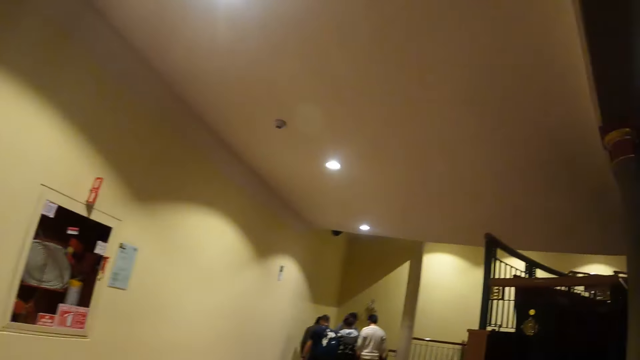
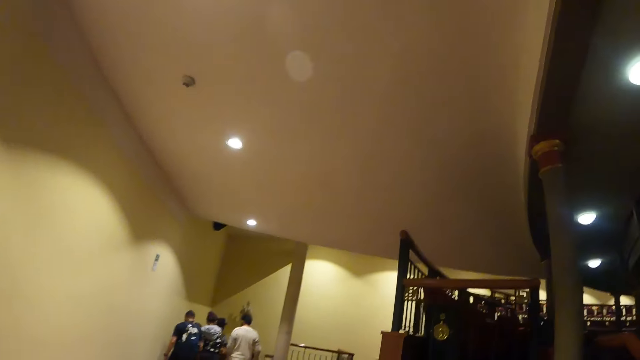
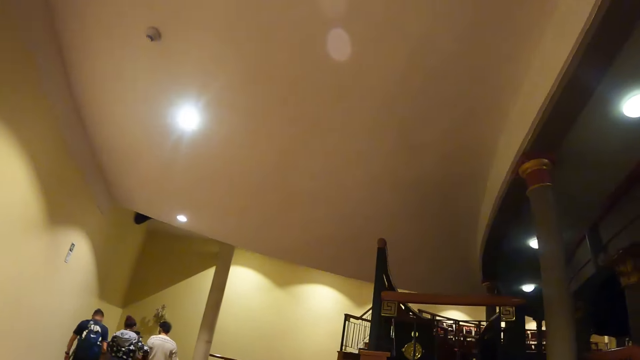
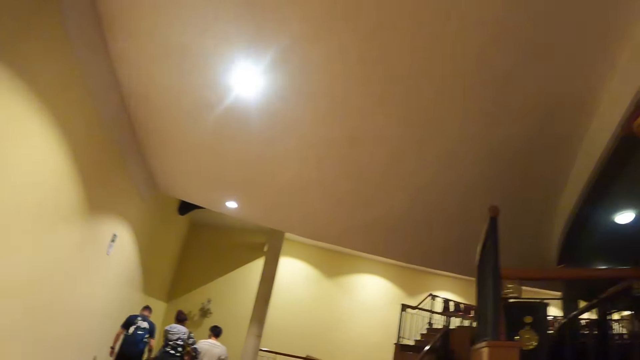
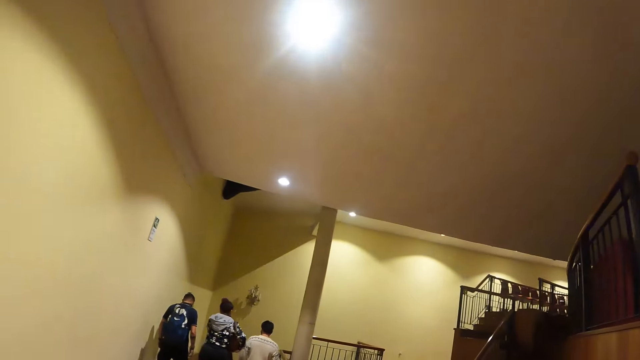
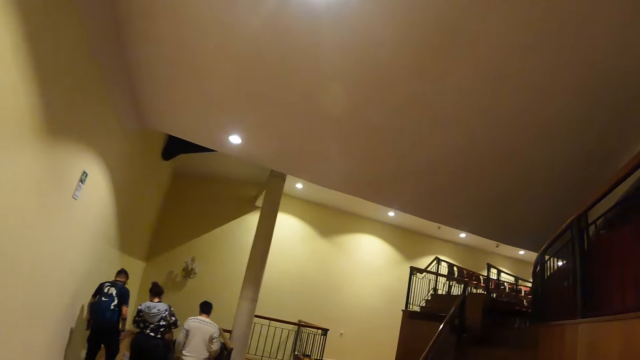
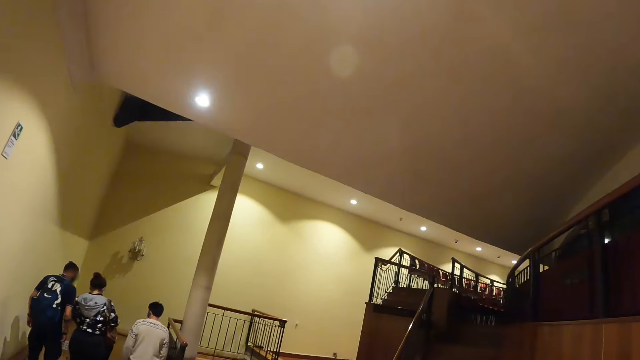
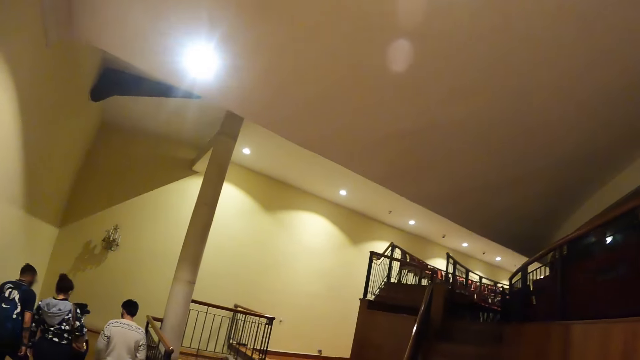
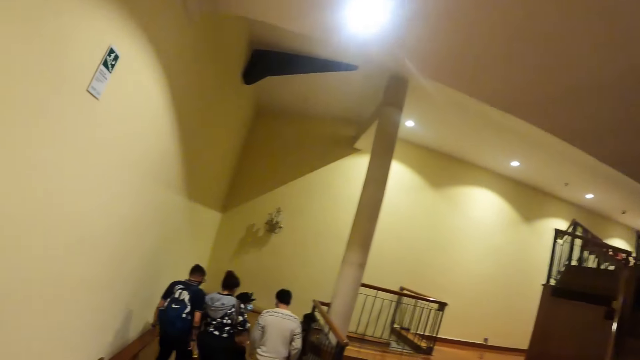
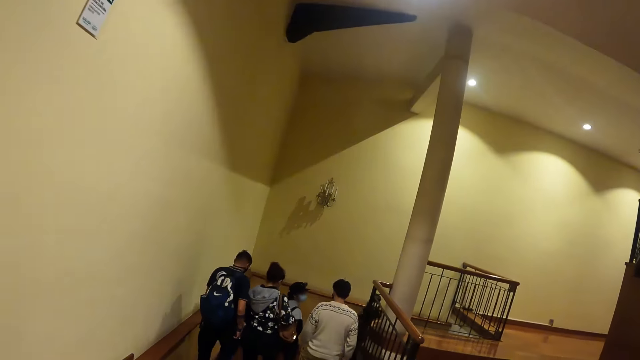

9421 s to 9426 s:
The camera wearer walks around.

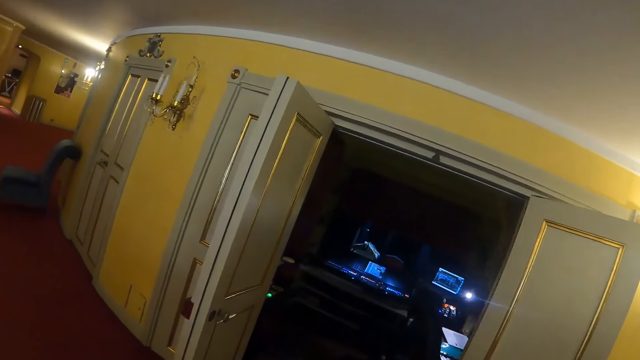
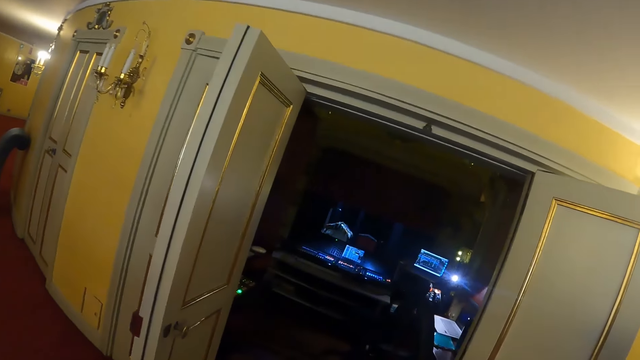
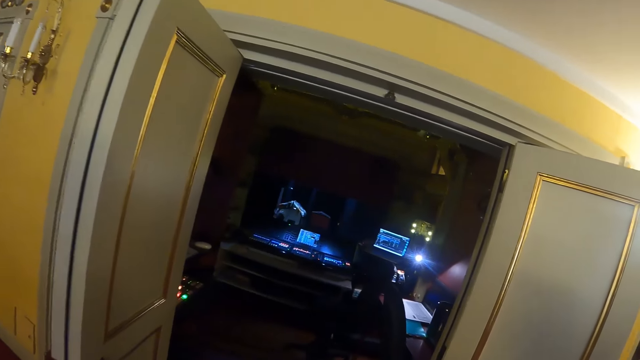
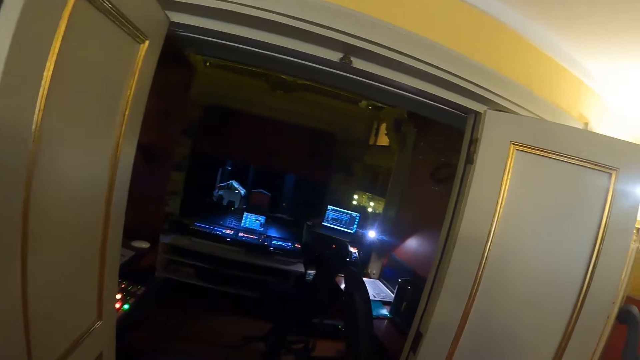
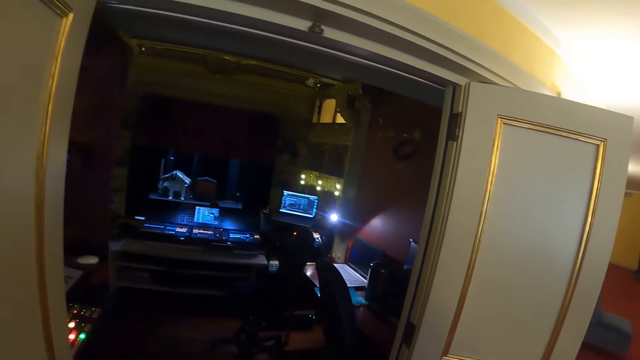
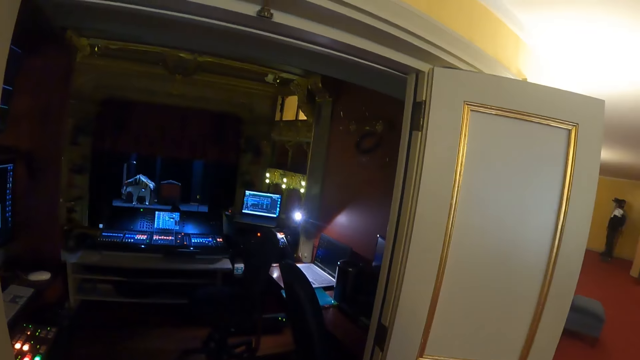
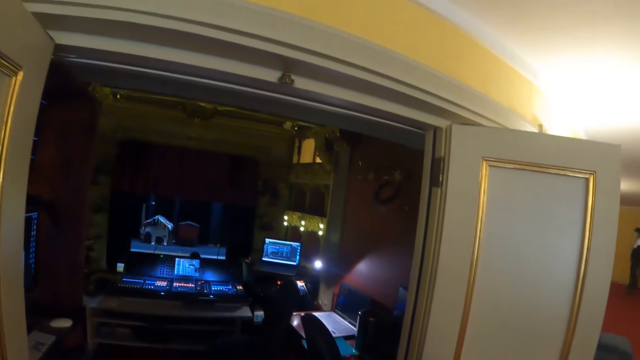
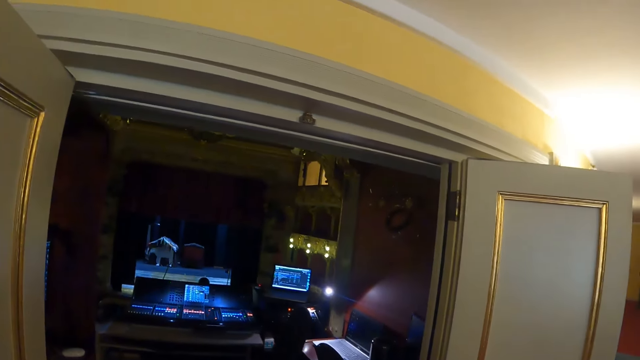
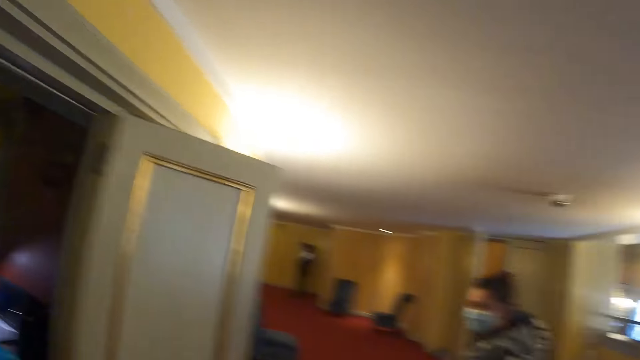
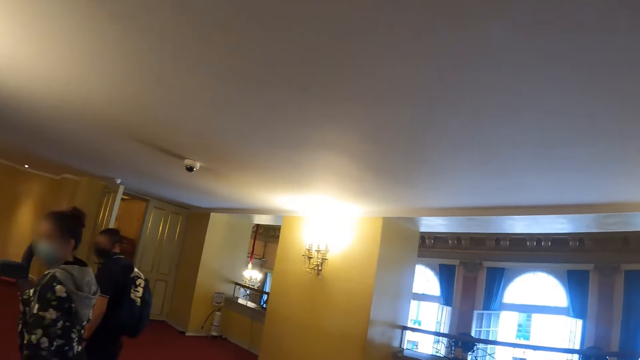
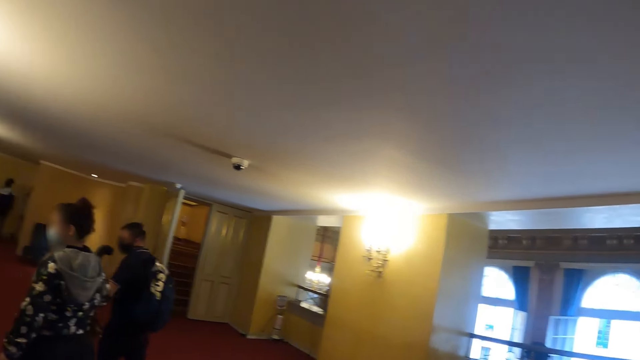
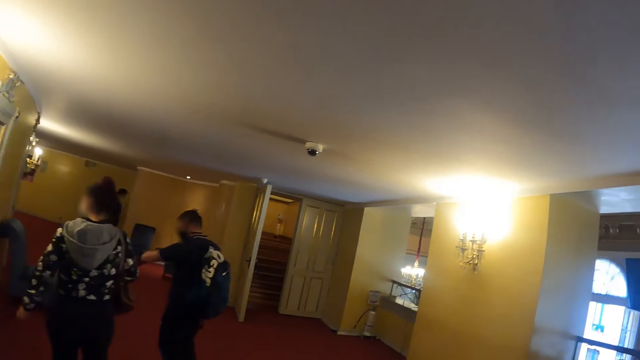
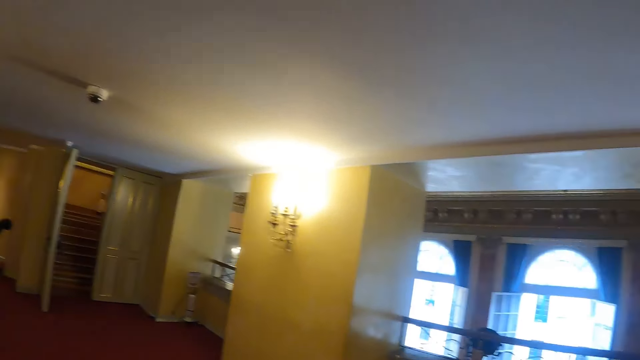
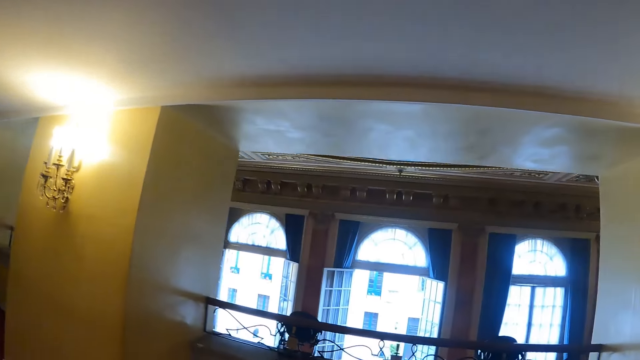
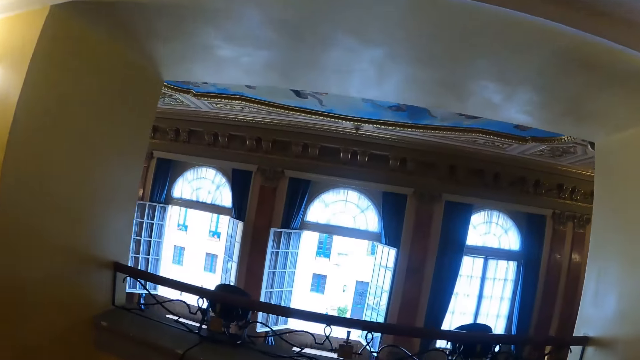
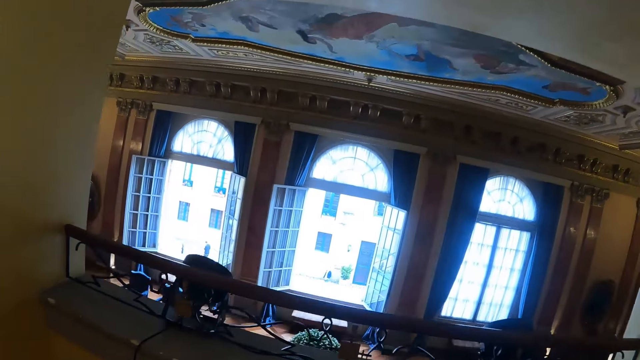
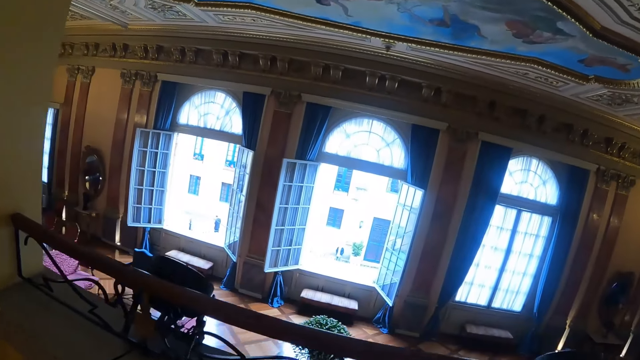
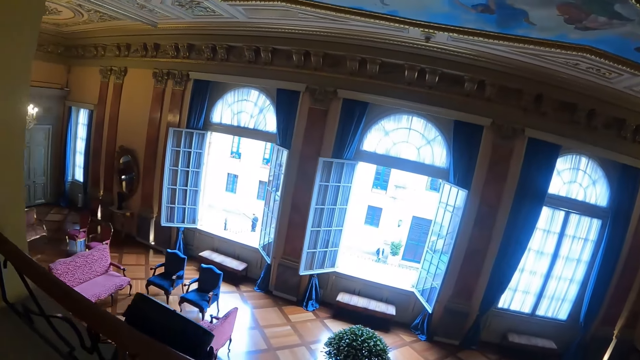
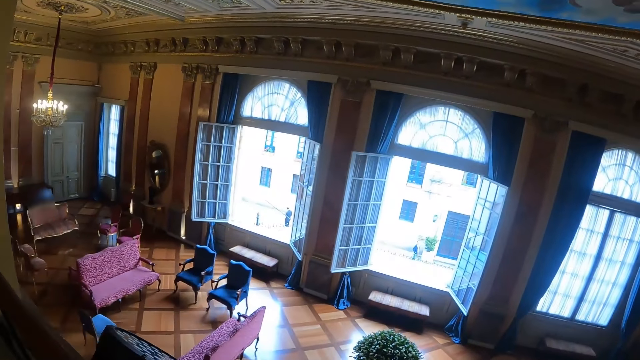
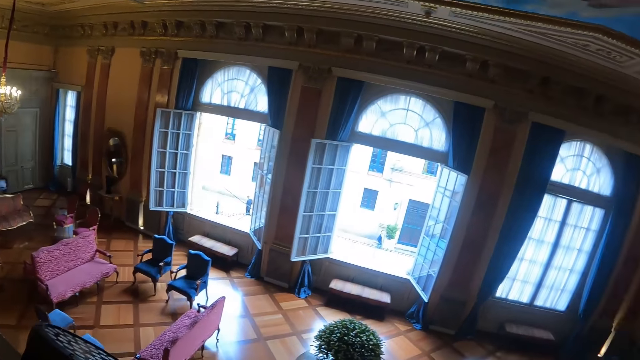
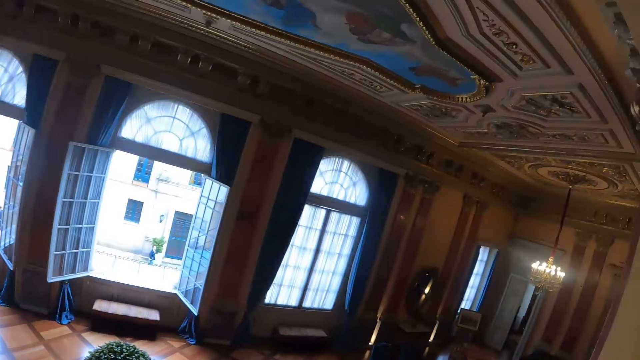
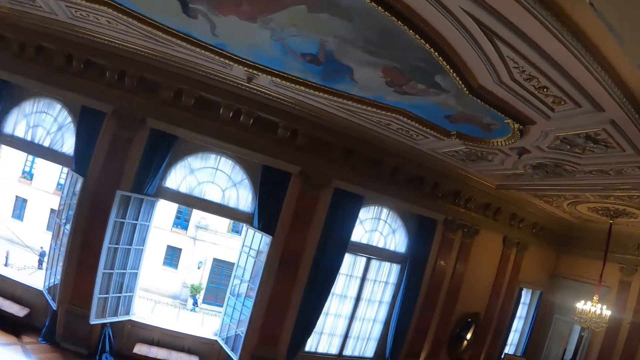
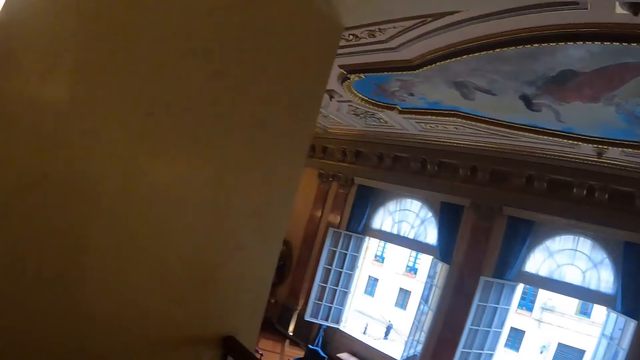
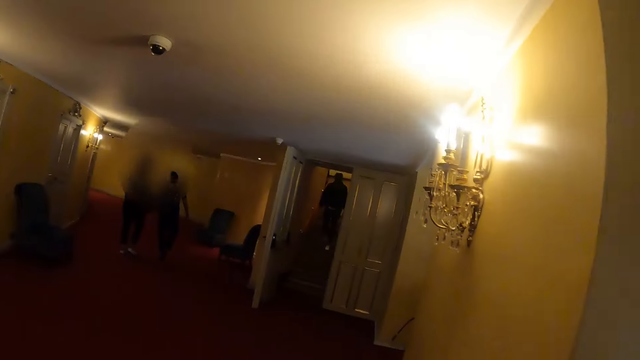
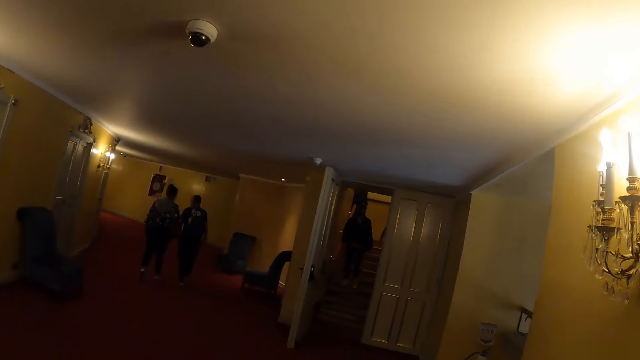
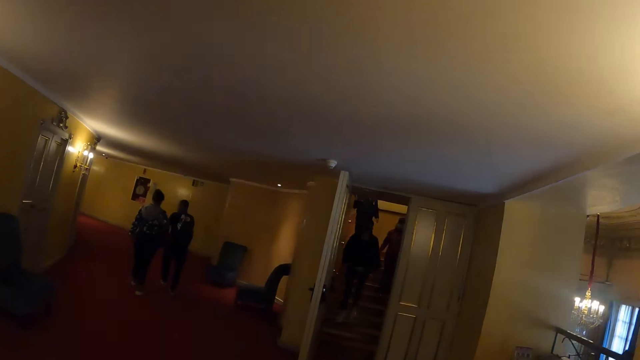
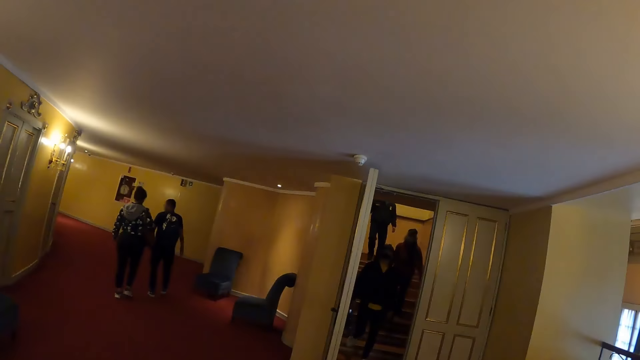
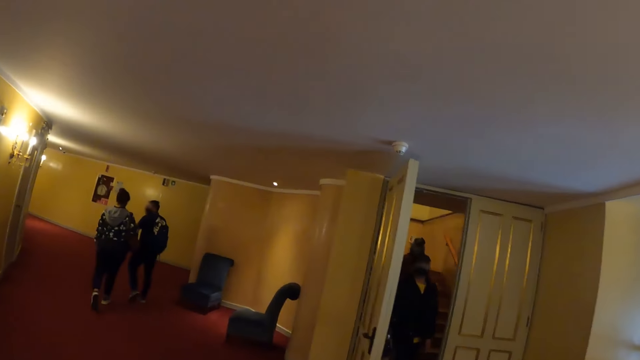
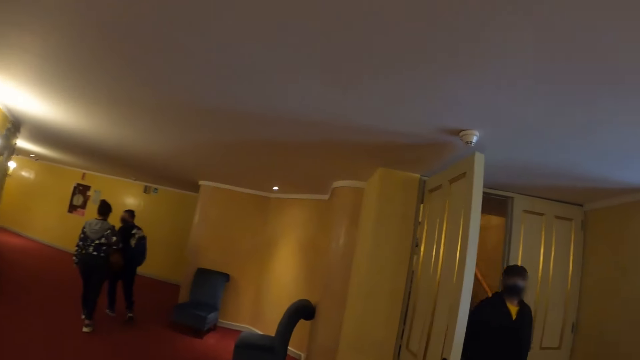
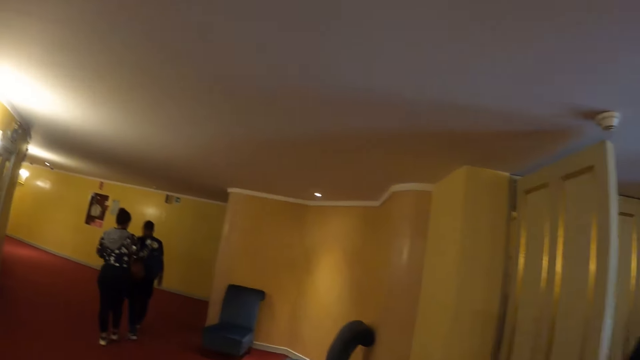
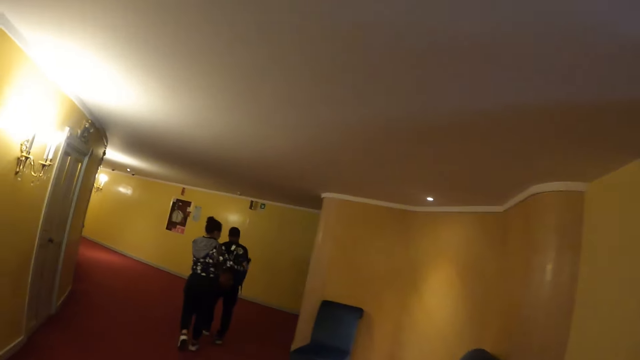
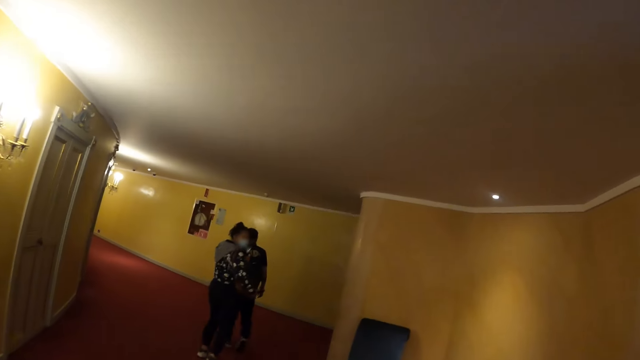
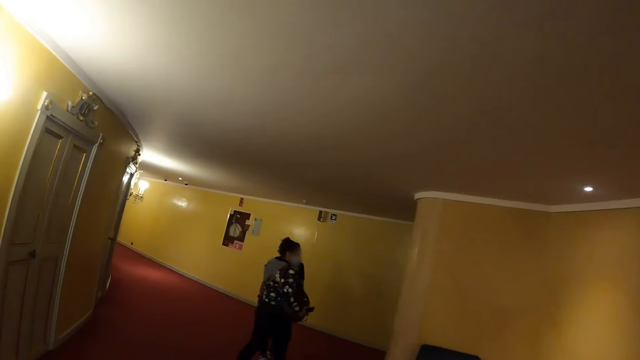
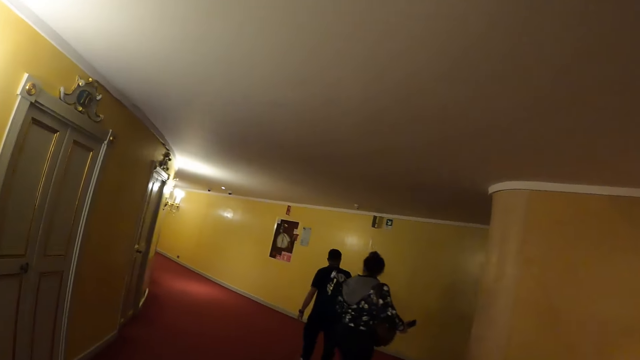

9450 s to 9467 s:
The camera wearer looks around the theater. They look over the balcony and walk around.
